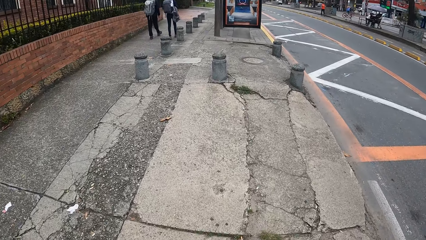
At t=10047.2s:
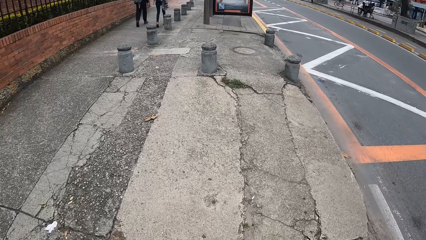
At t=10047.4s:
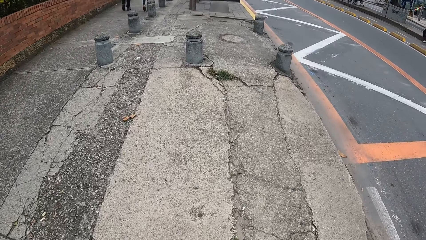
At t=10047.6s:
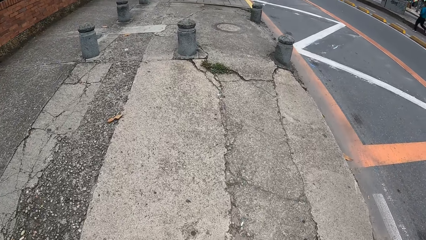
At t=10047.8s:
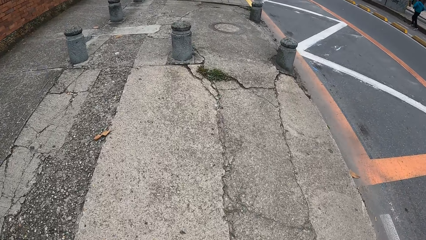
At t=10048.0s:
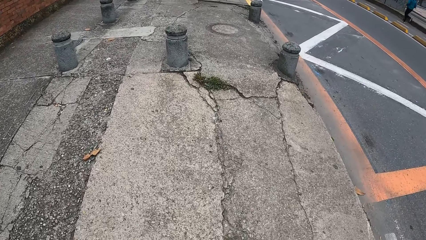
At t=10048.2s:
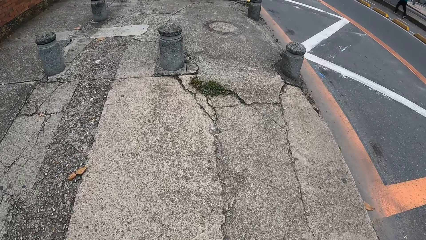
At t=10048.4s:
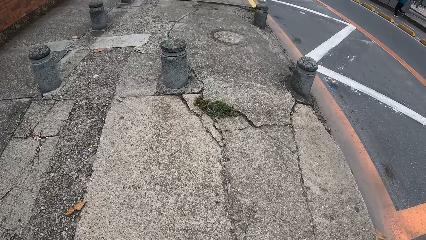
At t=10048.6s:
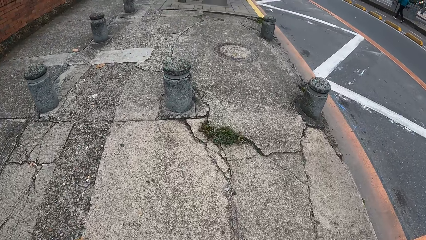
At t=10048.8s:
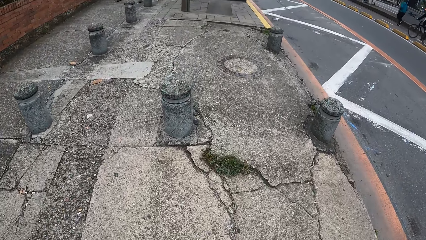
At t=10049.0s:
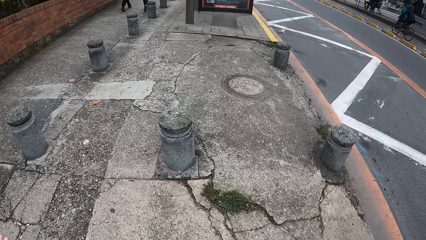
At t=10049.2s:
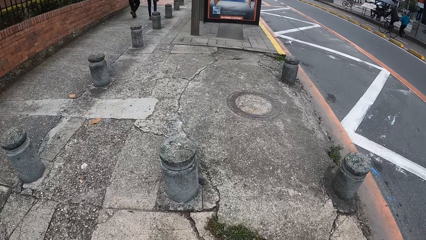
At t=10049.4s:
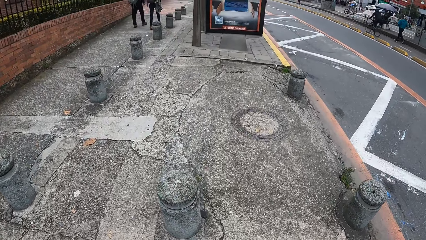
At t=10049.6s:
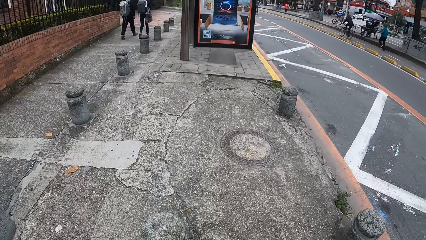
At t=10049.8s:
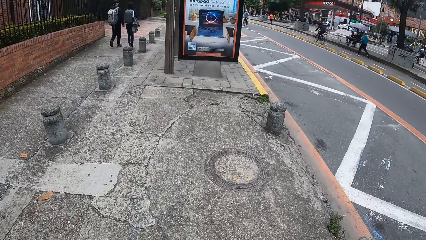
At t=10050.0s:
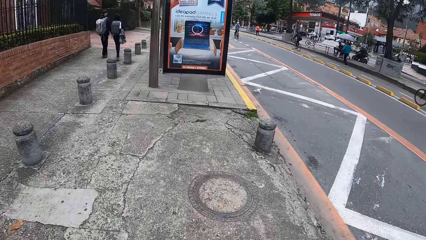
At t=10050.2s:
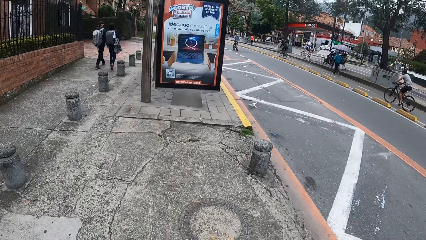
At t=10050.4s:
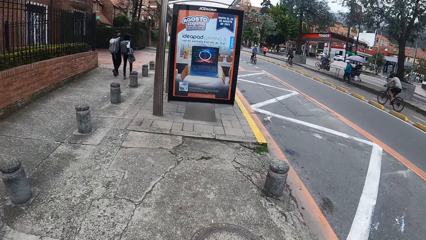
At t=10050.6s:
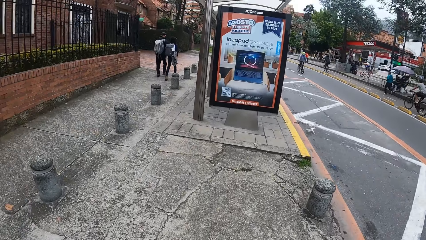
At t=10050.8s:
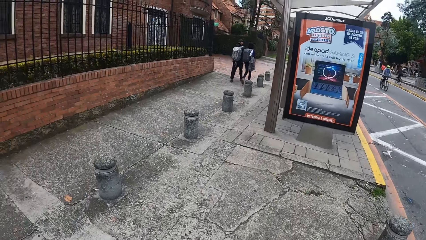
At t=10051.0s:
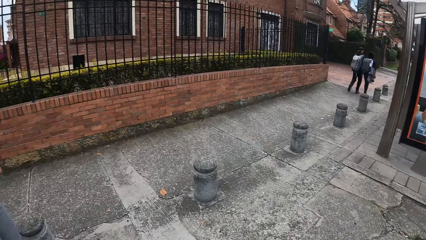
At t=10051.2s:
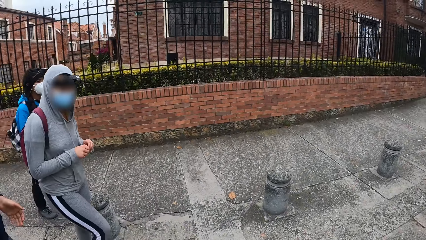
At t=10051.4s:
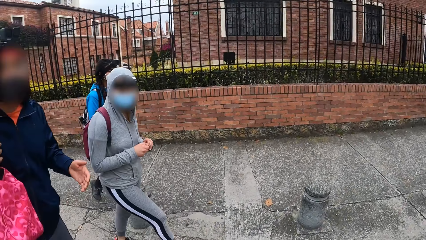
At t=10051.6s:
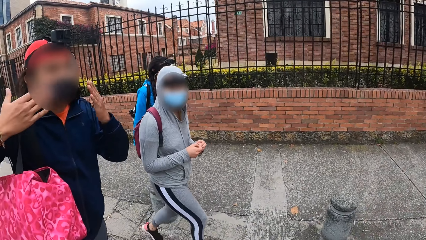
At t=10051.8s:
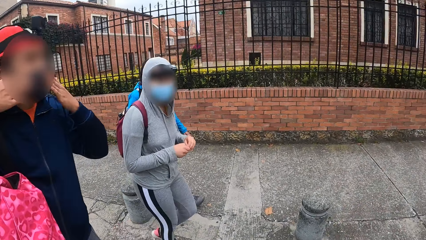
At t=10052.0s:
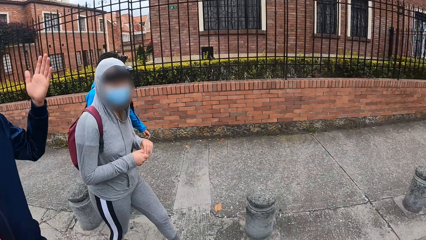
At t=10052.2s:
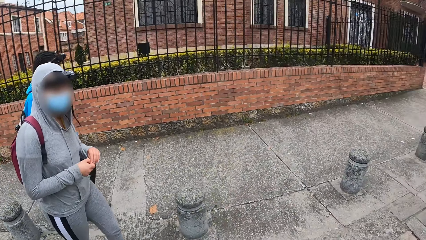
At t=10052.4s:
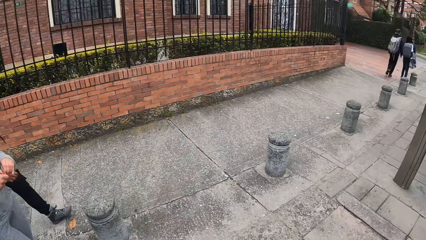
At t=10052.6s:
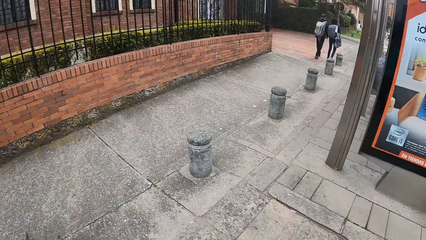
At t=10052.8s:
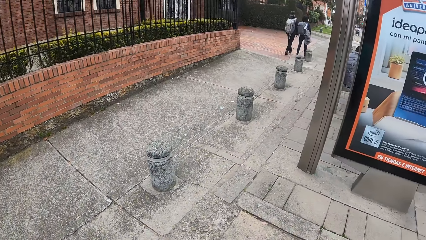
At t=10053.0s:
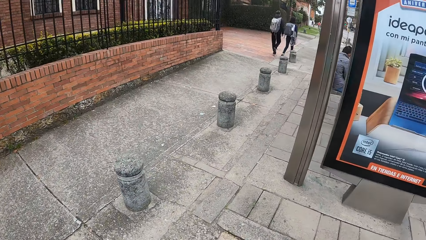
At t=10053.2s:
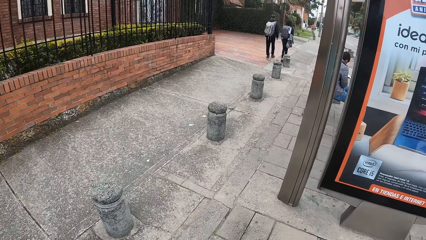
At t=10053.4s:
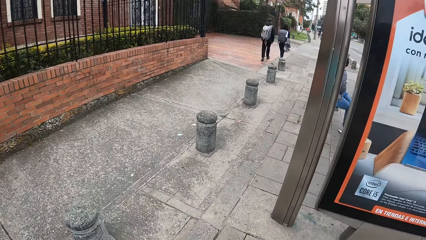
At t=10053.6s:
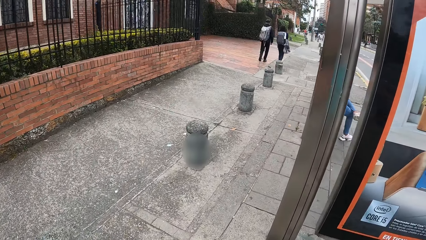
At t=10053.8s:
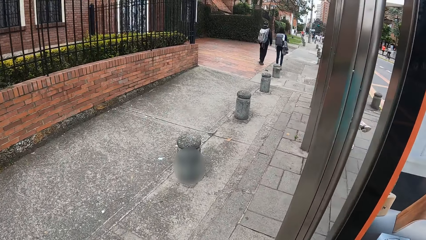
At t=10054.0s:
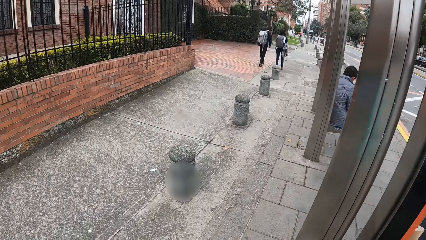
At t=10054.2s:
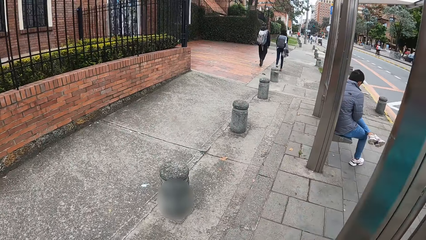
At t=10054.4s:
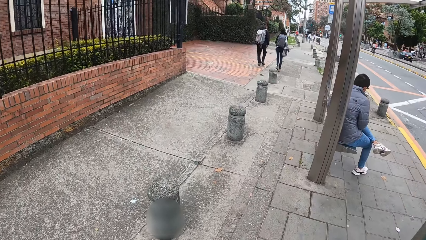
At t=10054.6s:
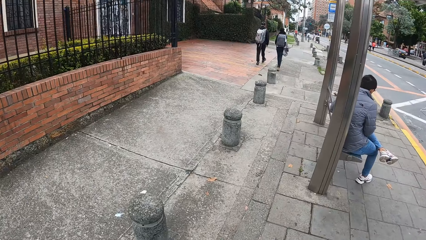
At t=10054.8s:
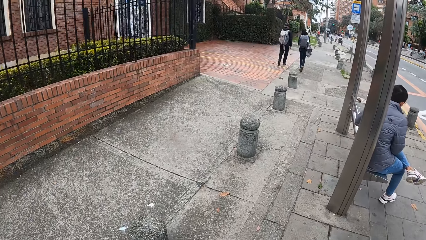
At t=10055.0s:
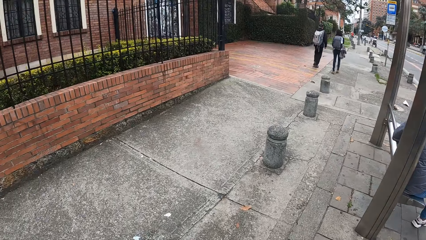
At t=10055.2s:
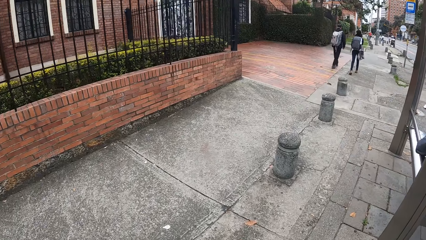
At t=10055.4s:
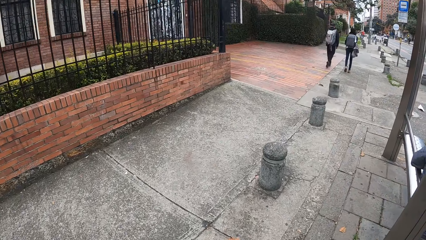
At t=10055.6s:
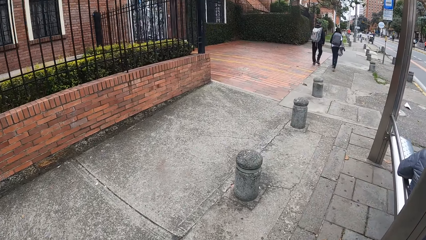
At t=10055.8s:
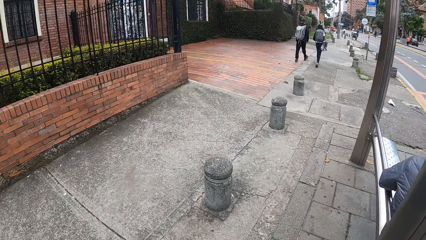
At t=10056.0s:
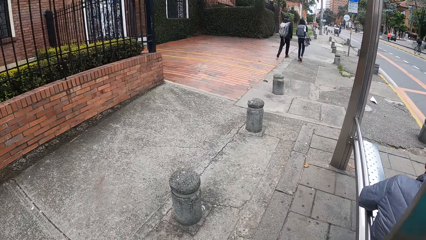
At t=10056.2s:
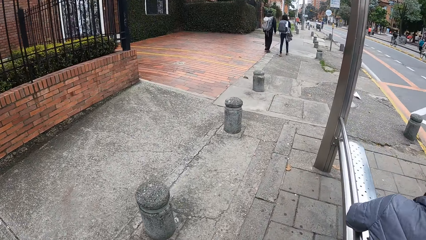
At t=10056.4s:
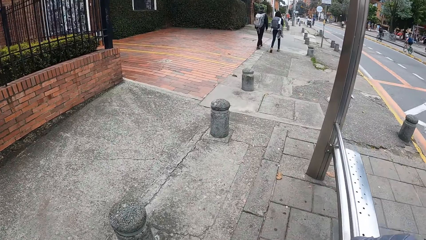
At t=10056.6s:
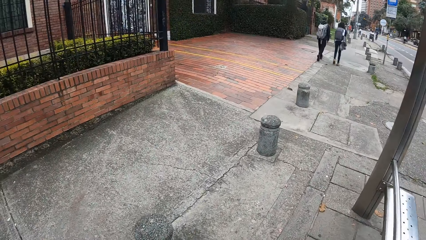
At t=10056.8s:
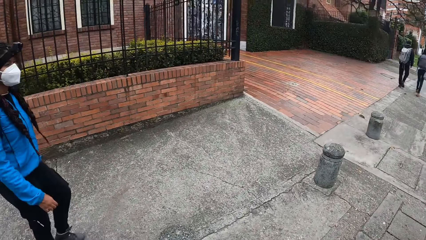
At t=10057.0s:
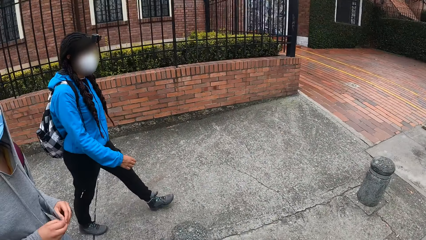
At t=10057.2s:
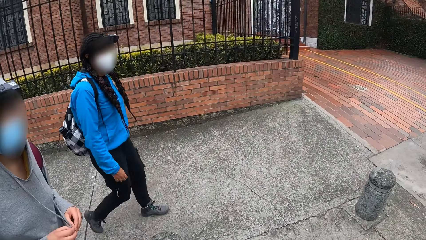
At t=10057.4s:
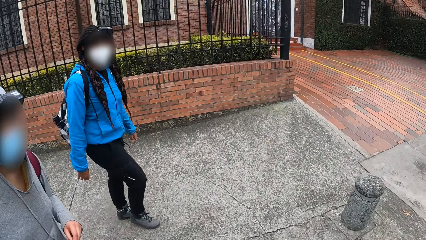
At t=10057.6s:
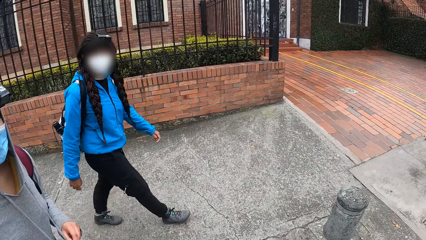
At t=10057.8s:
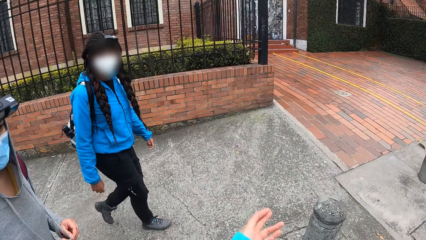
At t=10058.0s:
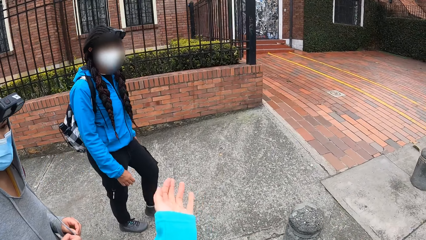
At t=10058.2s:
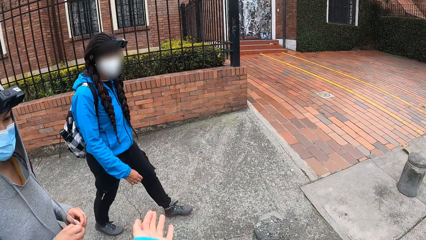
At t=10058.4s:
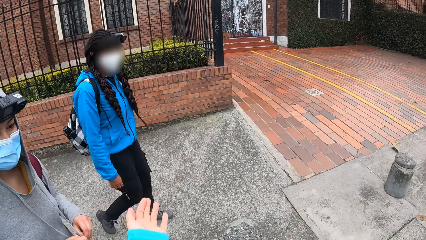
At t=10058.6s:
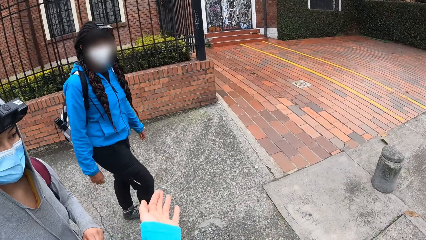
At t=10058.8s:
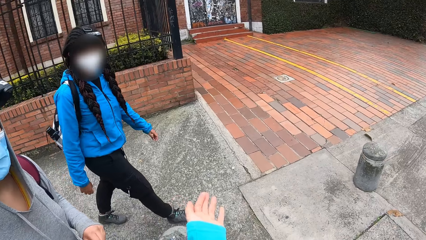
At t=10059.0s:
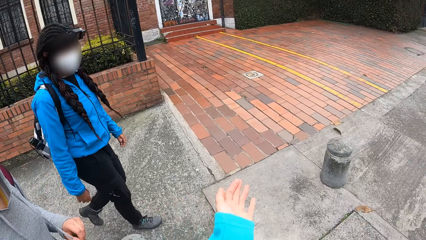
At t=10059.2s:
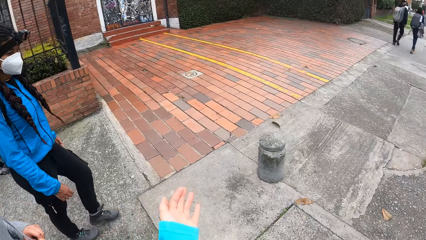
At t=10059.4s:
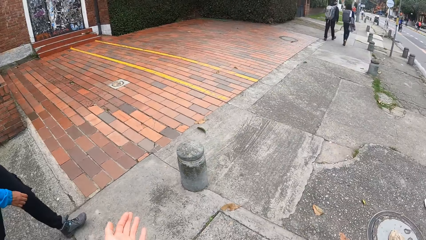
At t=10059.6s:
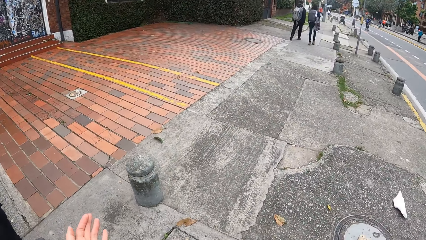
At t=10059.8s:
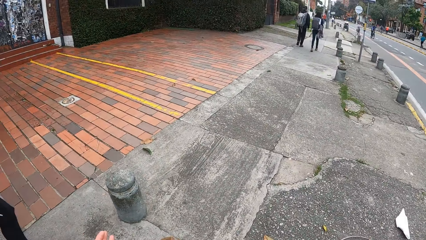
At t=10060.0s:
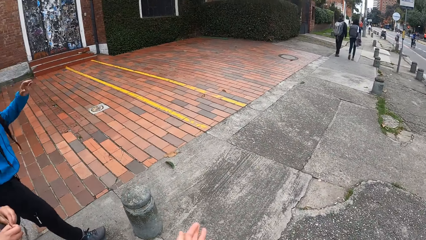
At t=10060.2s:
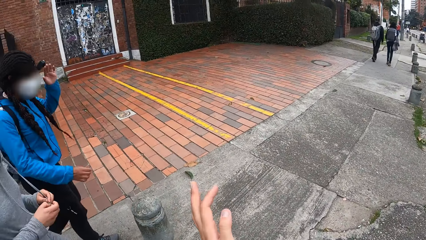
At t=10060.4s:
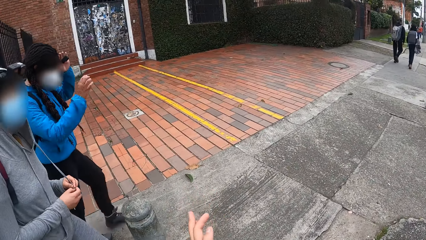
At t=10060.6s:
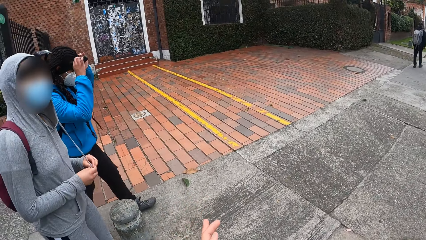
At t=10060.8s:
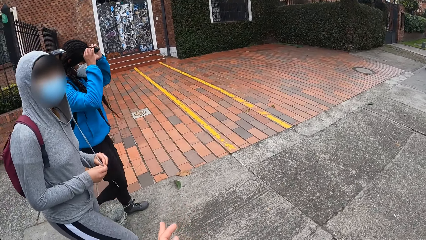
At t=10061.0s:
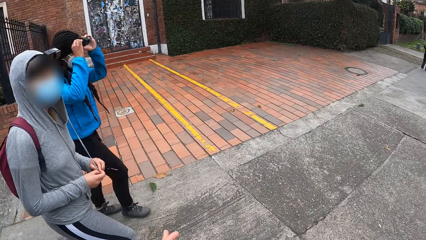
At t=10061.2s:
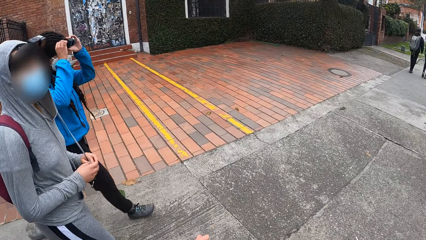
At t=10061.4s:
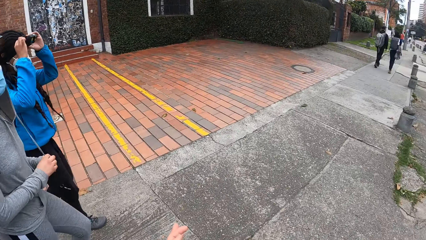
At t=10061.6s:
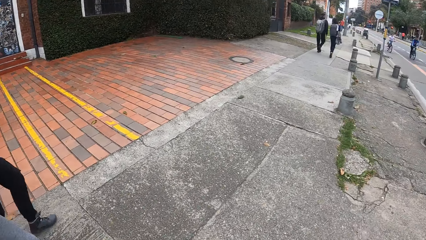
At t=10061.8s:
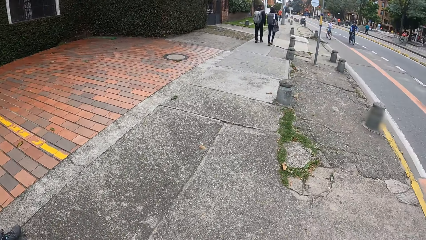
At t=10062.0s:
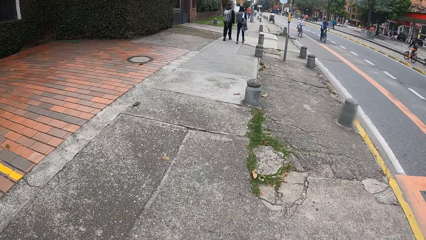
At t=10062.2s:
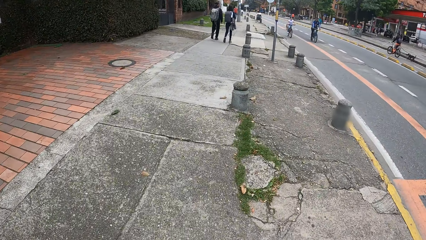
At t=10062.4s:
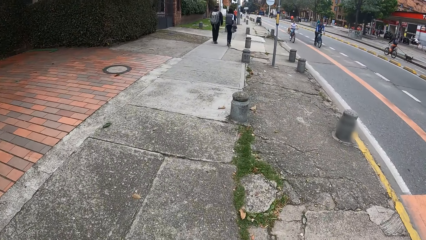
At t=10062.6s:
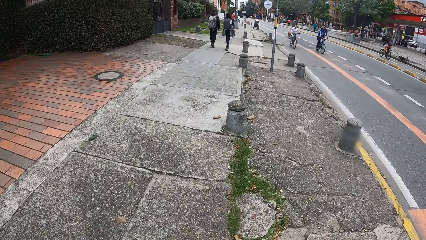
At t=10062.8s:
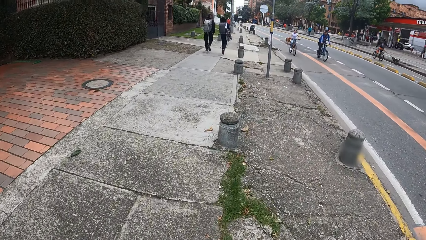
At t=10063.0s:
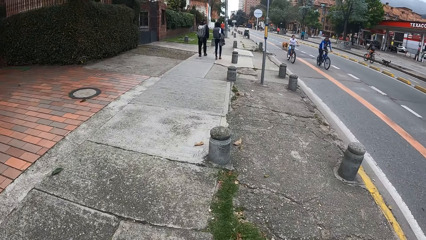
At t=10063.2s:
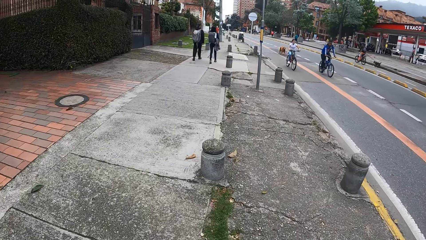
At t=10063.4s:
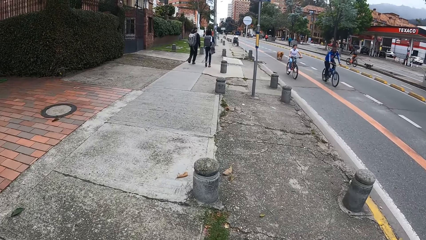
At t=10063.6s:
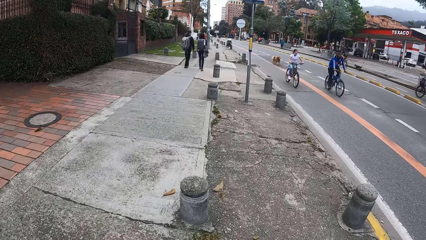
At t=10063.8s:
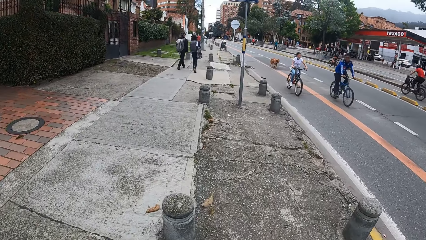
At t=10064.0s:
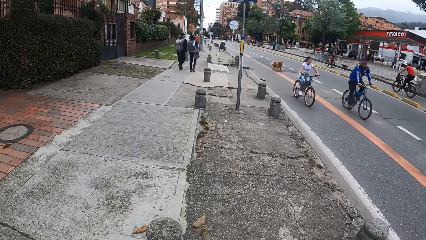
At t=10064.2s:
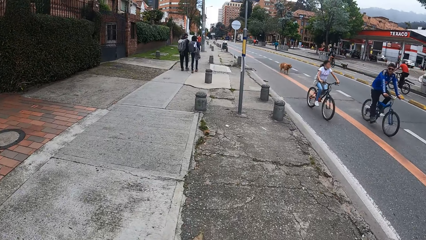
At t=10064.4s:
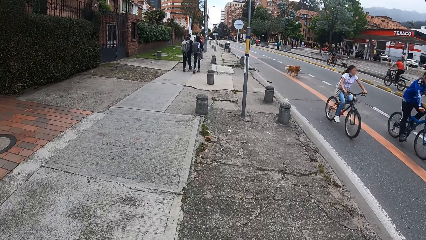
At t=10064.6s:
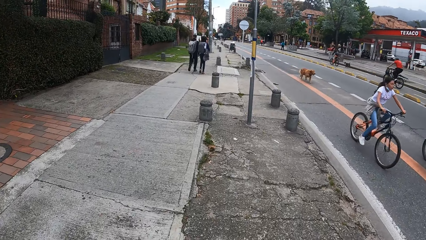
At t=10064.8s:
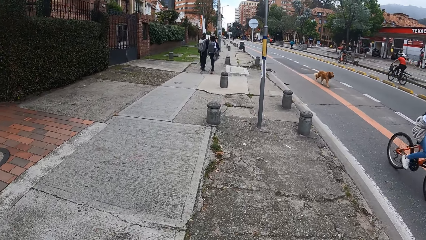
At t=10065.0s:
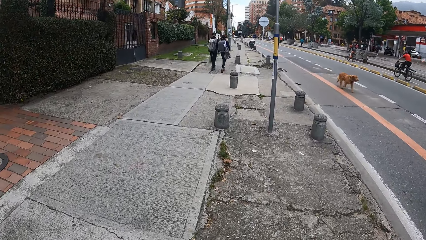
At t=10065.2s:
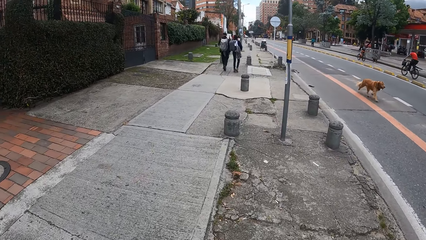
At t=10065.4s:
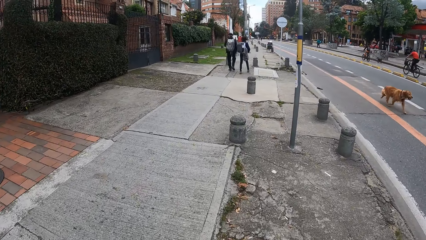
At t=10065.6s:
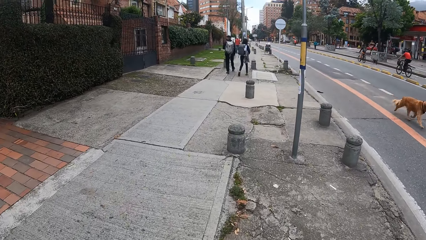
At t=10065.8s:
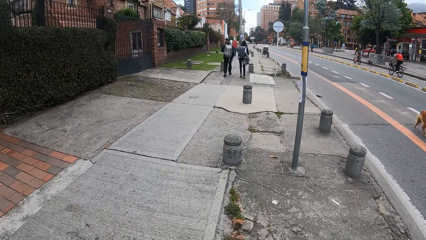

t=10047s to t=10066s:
The camera wearer walks on the pavement. She turns around. A man makes hand gestures with his hands. A person touches the face with both hands. The camera wearer turns around. She walks on the pavement. She turns around. She makes hand gestures with her left hand. She turns around. A woman adjusts a camera on her head with her hands. She touches the camera. The camera wearer moves the left hand. She turns around. She walks on the pavement.
